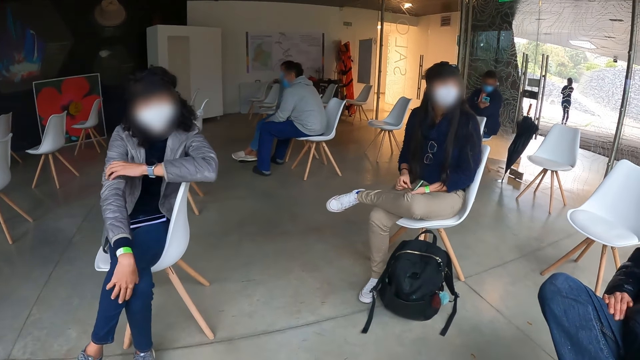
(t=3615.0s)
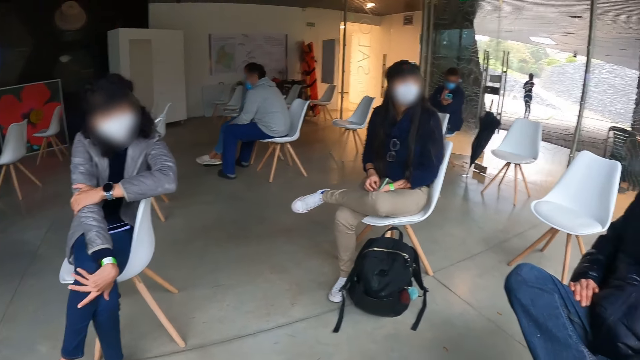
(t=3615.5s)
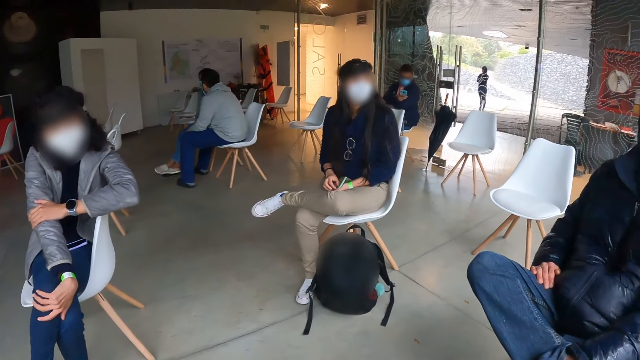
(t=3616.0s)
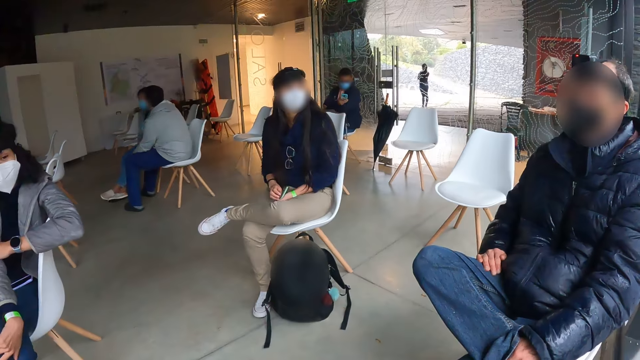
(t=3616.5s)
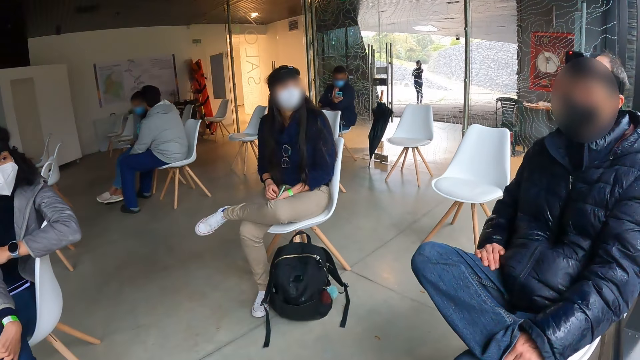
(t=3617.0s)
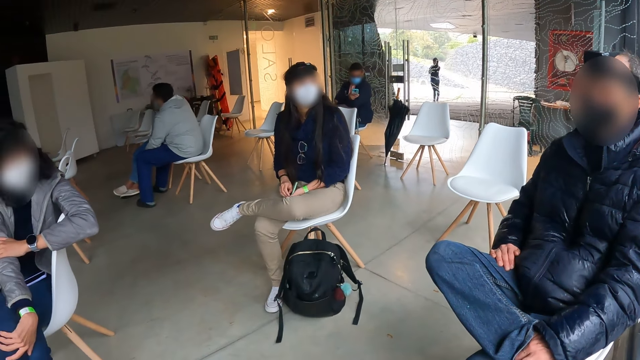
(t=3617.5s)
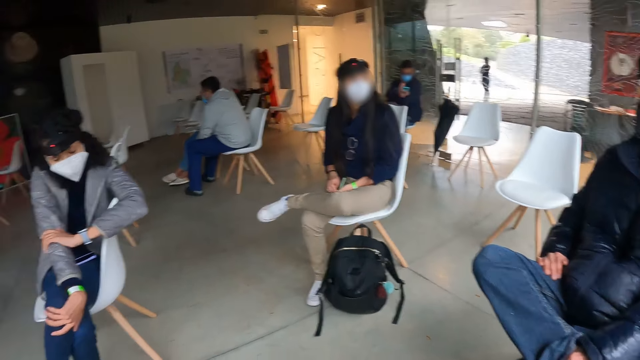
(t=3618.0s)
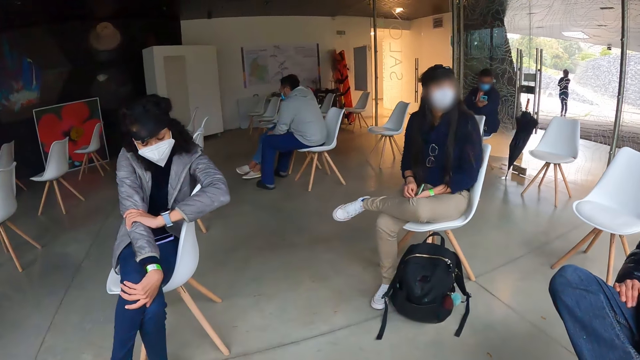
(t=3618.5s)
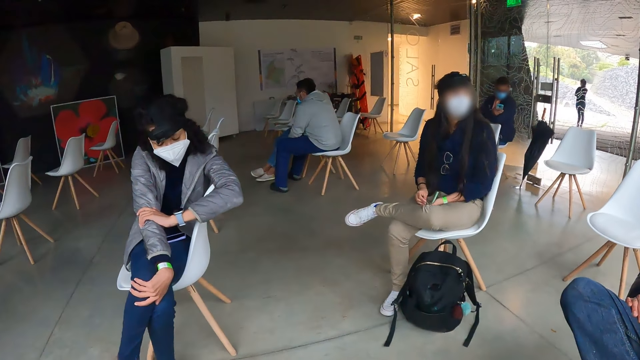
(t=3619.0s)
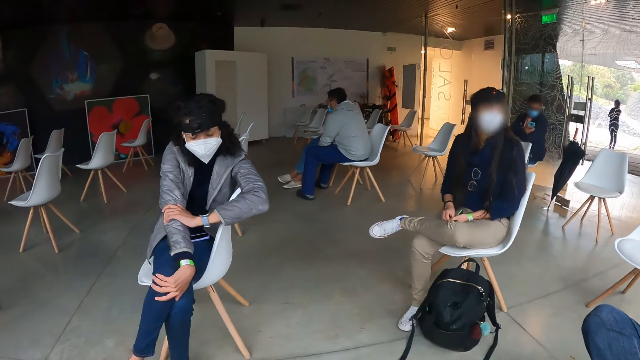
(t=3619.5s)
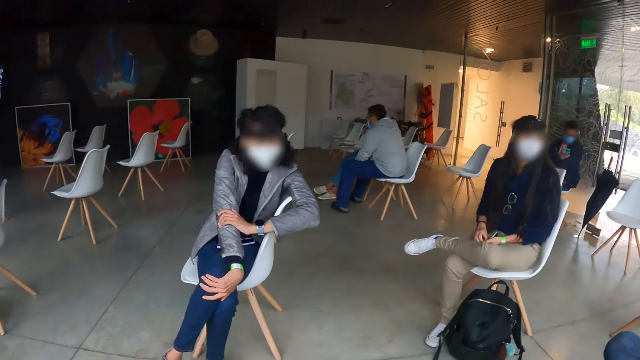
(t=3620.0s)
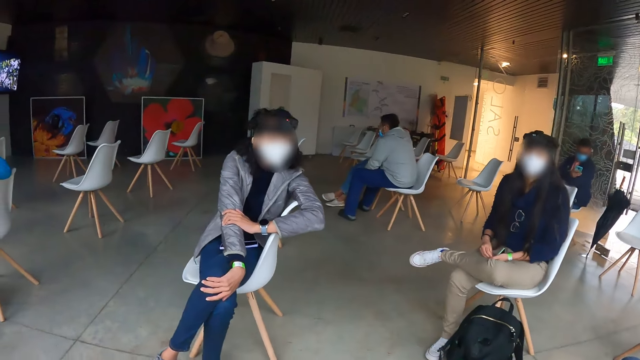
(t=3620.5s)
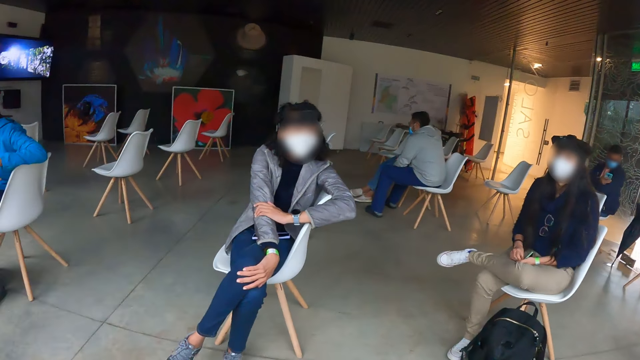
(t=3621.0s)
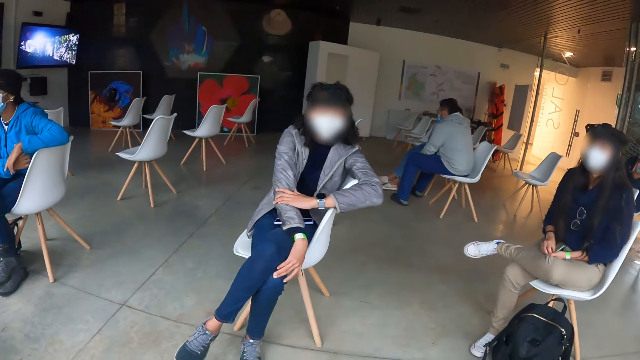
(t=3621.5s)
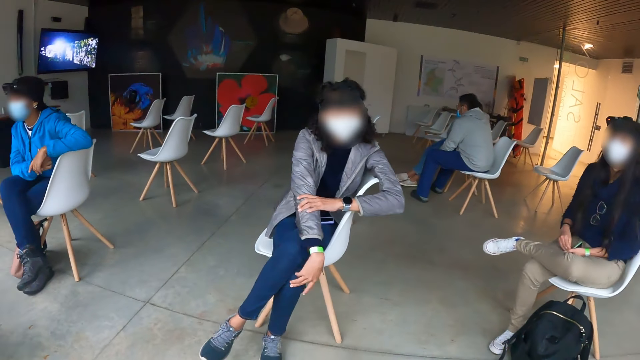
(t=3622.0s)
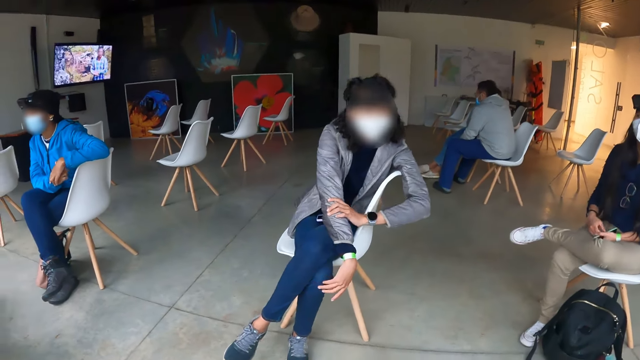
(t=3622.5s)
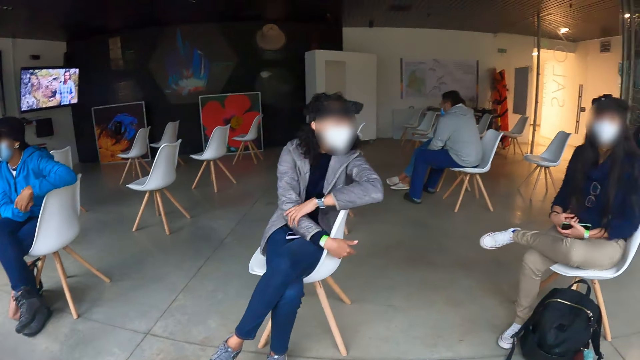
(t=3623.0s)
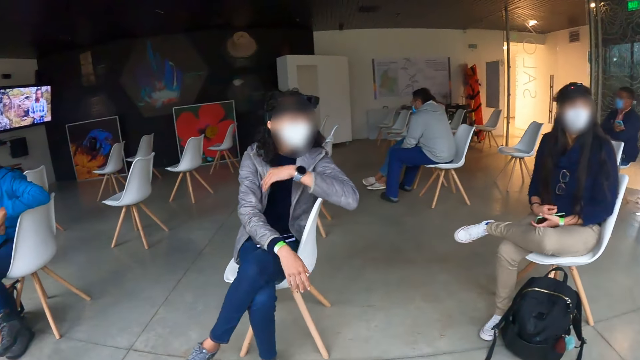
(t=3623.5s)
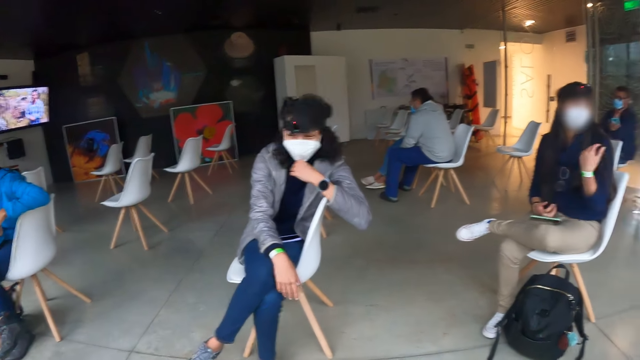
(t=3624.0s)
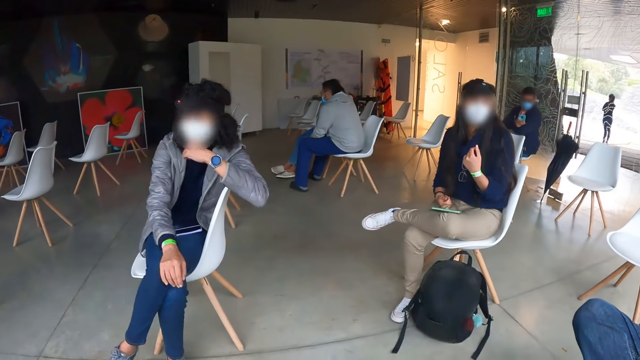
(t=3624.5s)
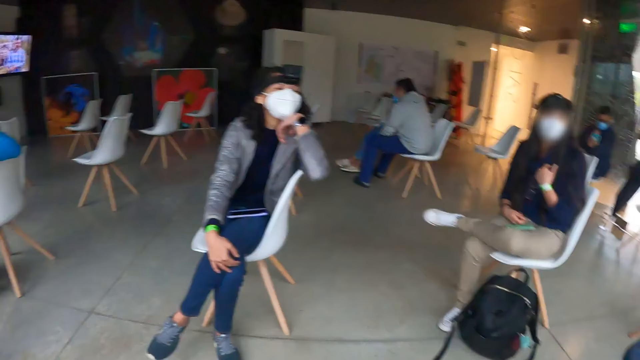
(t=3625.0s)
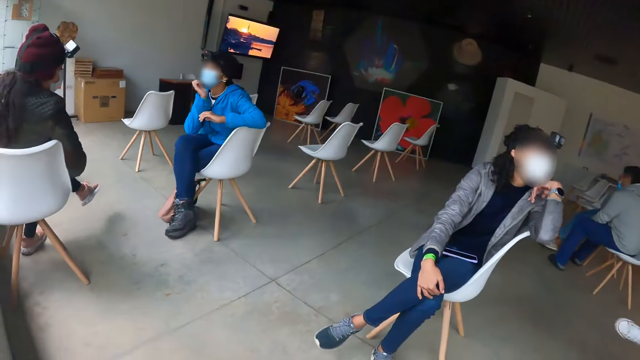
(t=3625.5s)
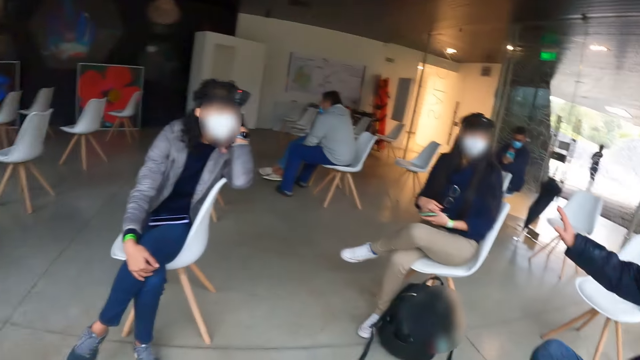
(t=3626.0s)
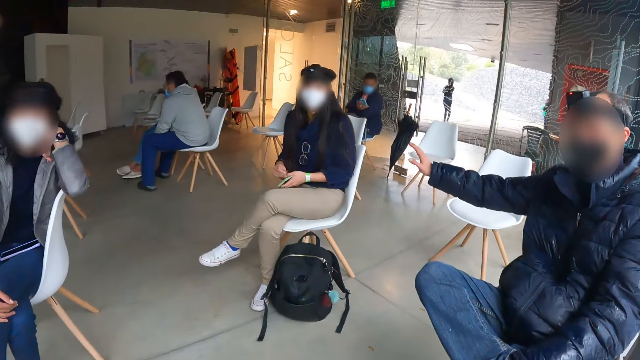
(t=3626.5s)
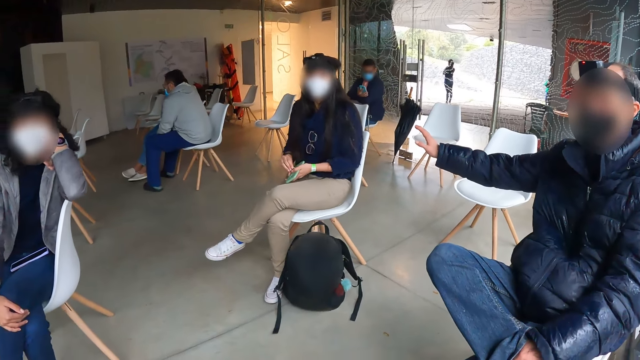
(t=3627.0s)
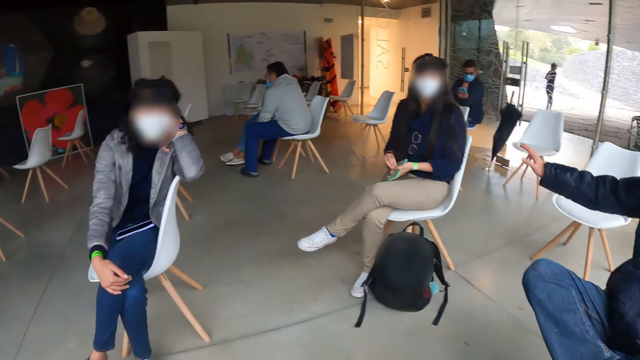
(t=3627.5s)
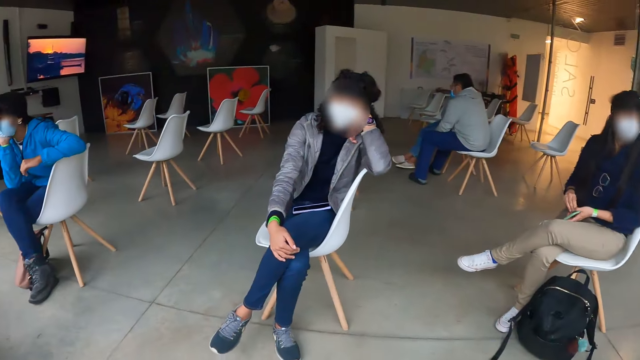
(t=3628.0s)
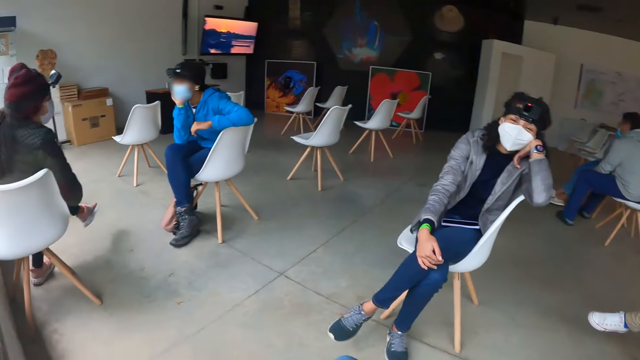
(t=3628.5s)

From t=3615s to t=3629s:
A woman touches her face with her left hand and rests her head on her left hand. The camera wearer looks around.

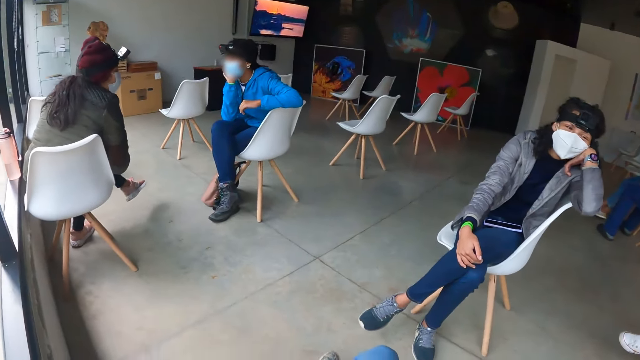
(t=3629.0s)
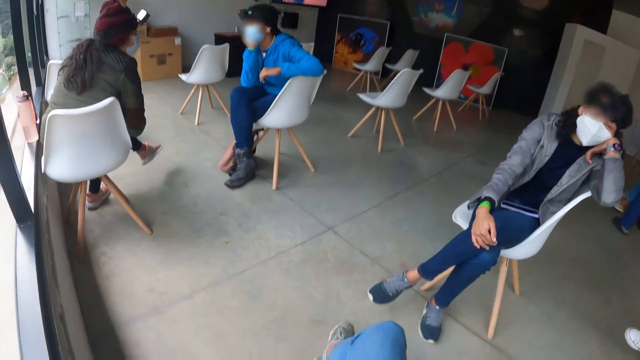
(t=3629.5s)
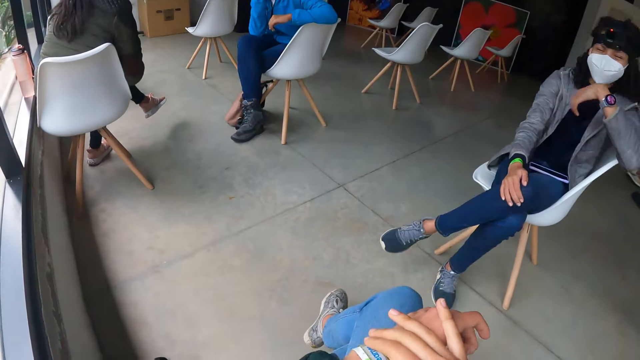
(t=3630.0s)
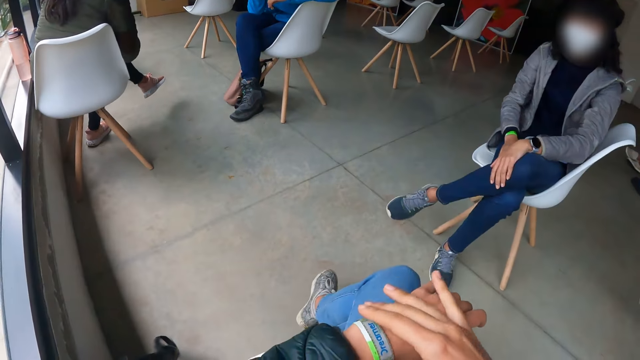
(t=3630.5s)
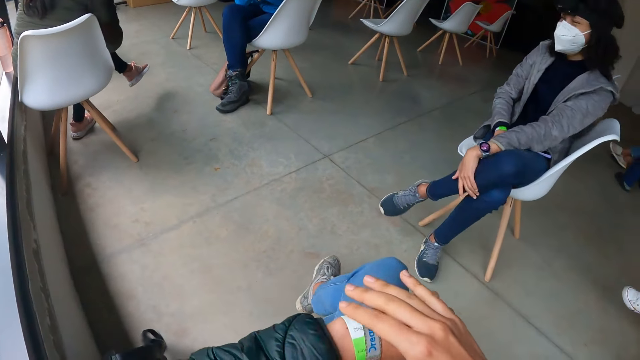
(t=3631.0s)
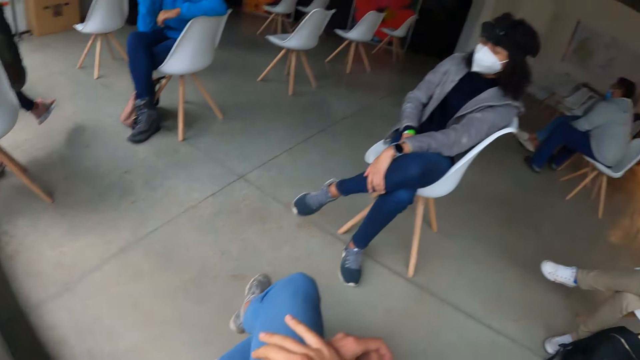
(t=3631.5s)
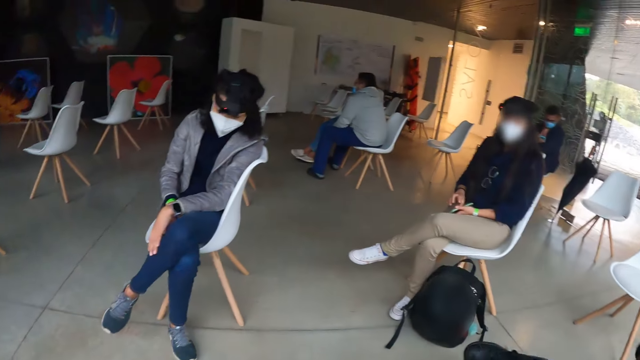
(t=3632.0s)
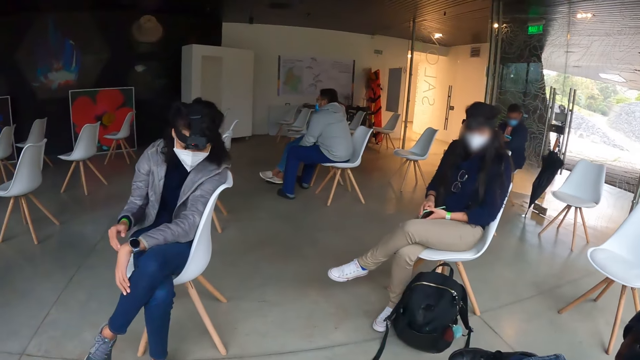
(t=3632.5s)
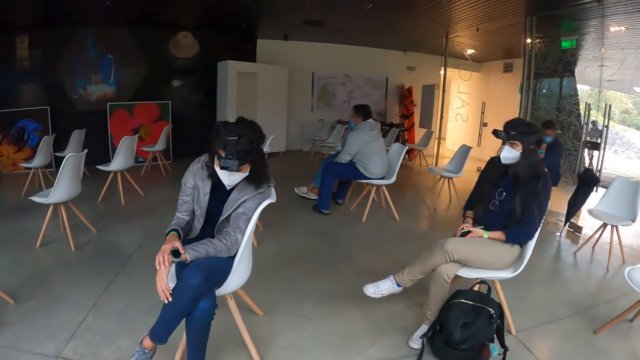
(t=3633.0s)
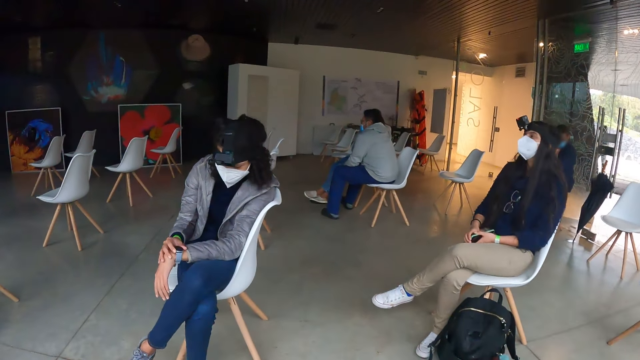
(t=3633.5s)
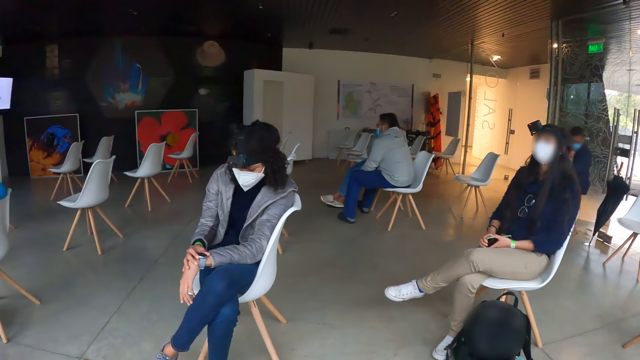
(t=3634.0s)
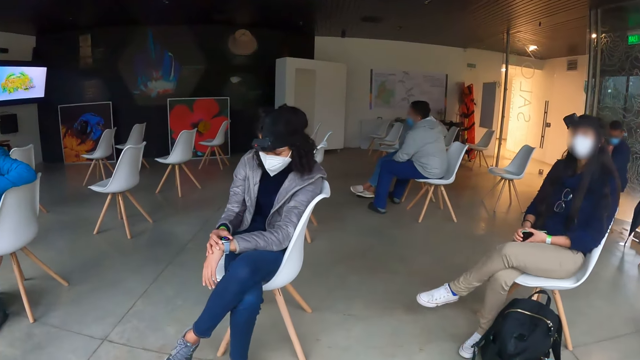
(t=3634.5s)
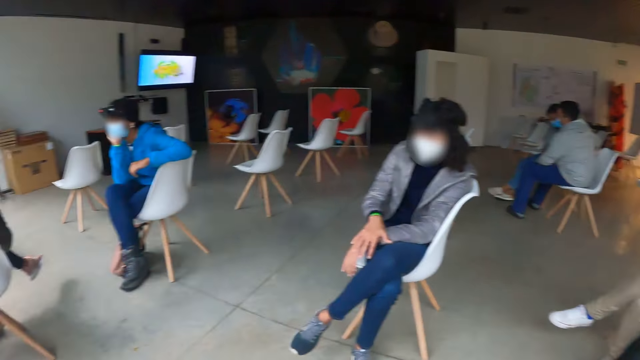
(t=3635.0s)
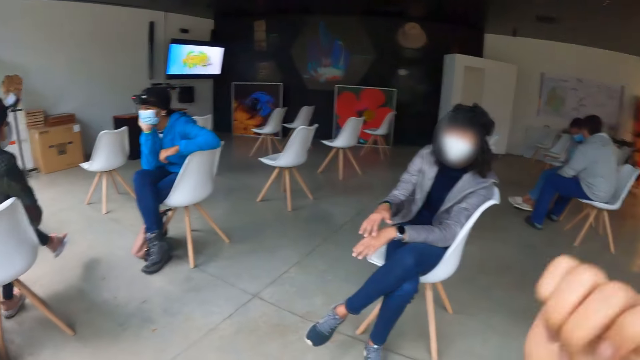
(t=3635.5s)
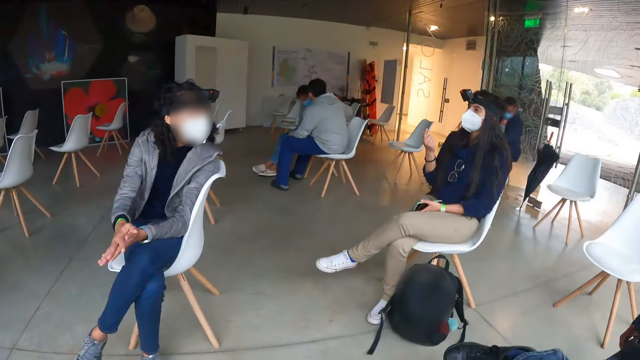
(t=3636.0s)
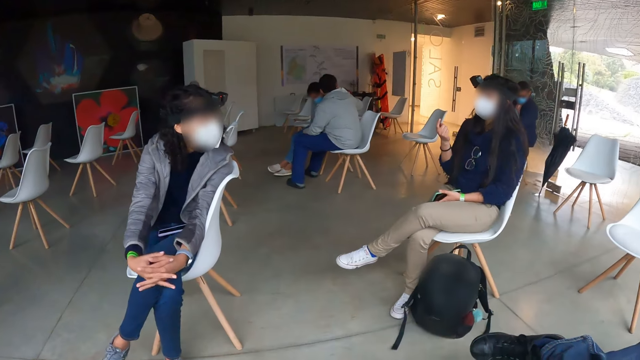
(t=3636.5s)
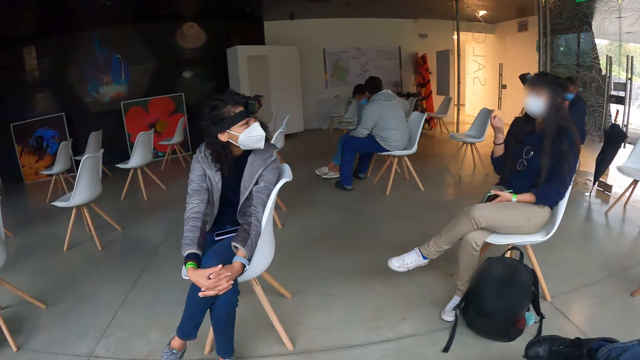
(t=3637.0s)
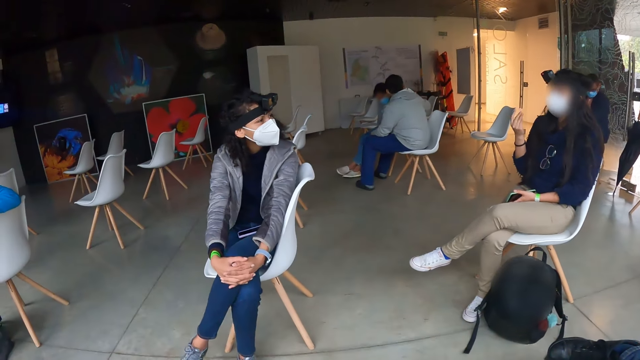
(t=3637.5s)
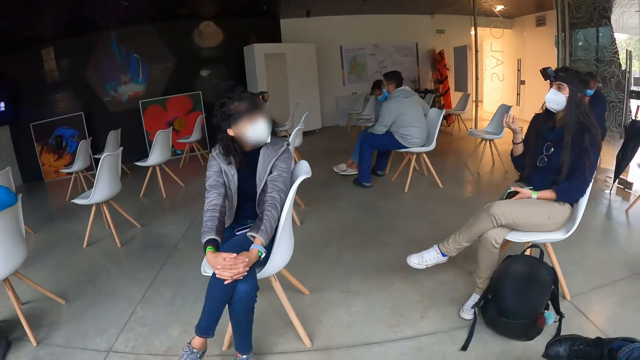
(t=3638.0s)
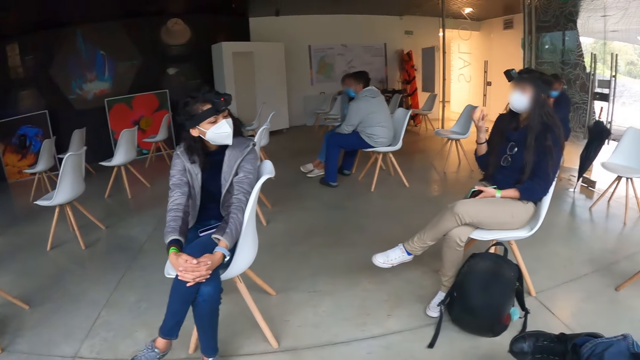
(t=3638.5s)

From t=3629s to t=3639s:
A woman removes her left hand from her head. The camera wearer adjusts the bands on his left wrist with his right hand. The woman checks the wrist watch in her left hand with her right hand. The woman rests both hands on her left knee.
